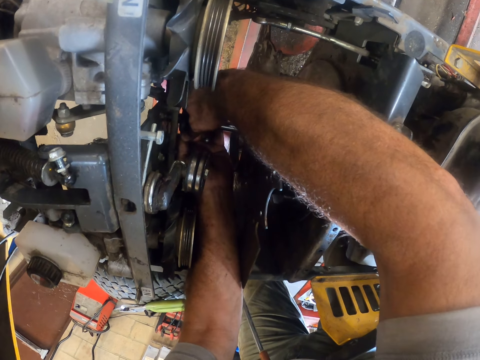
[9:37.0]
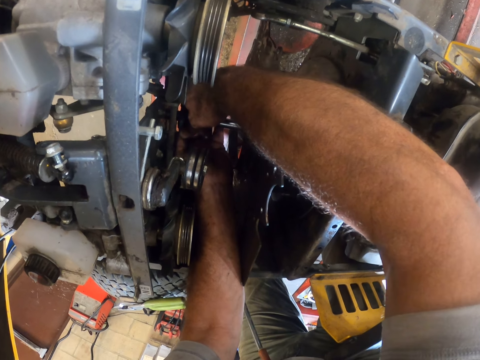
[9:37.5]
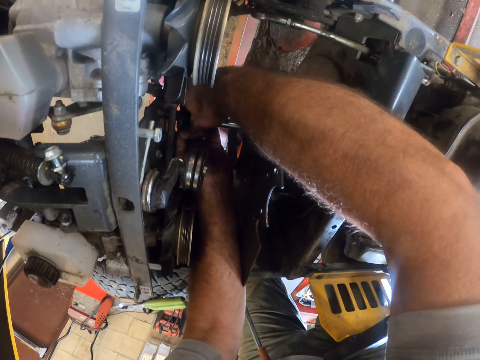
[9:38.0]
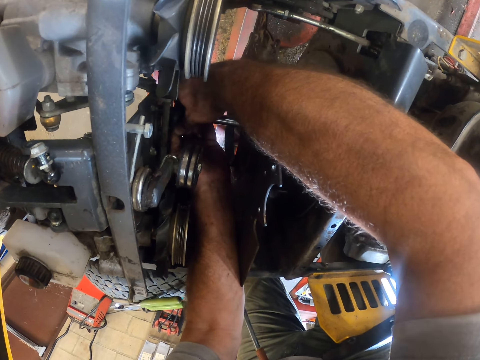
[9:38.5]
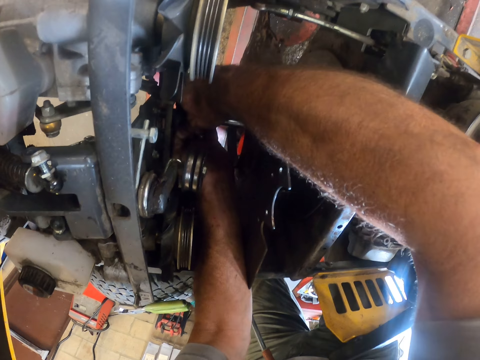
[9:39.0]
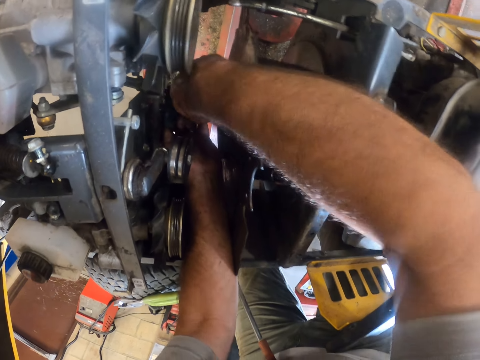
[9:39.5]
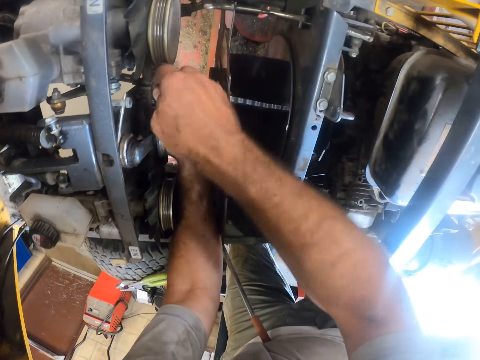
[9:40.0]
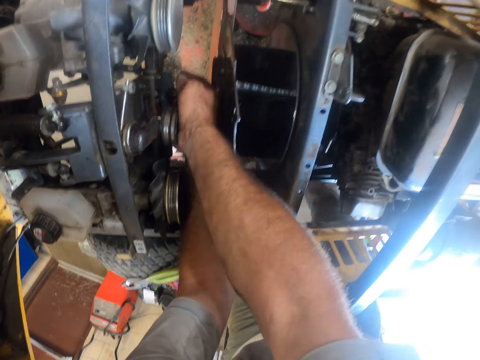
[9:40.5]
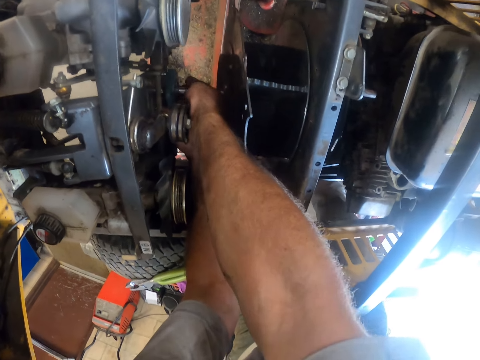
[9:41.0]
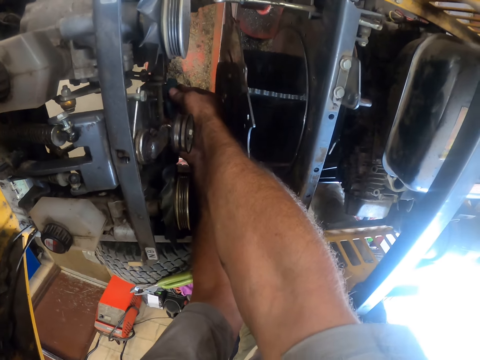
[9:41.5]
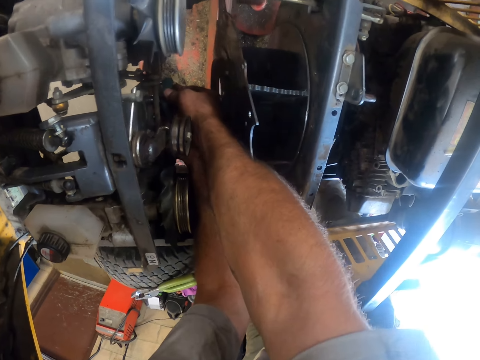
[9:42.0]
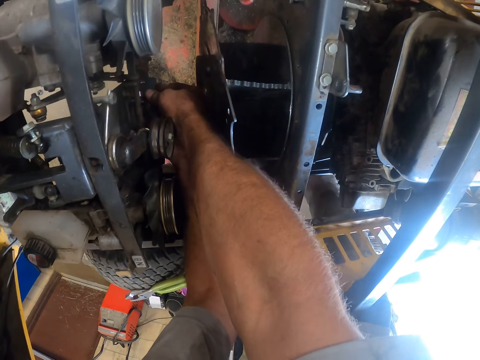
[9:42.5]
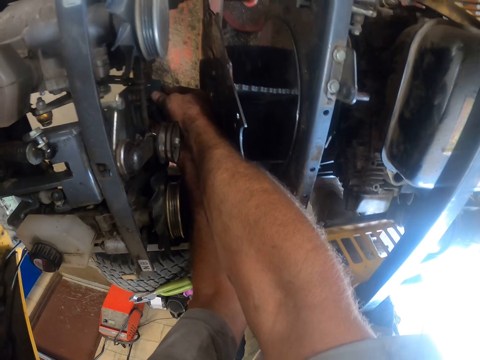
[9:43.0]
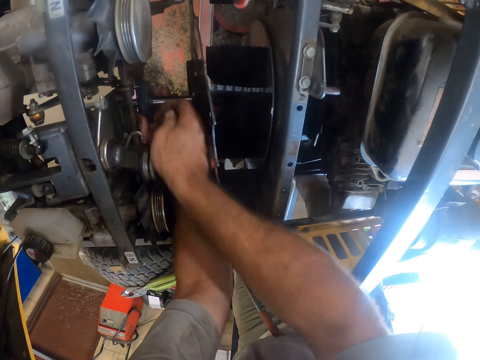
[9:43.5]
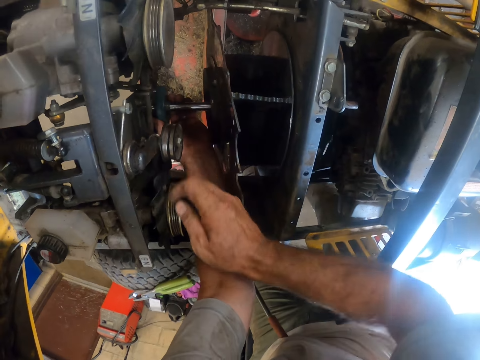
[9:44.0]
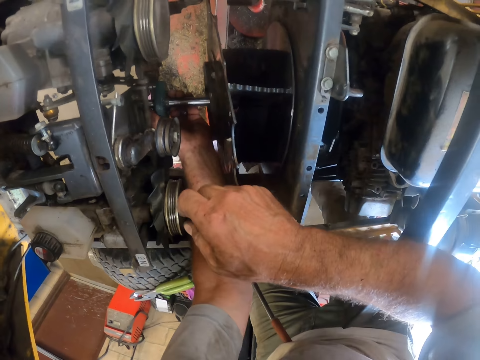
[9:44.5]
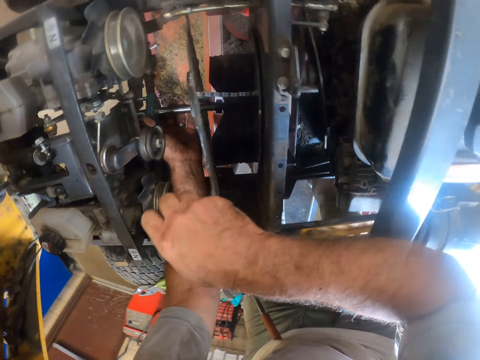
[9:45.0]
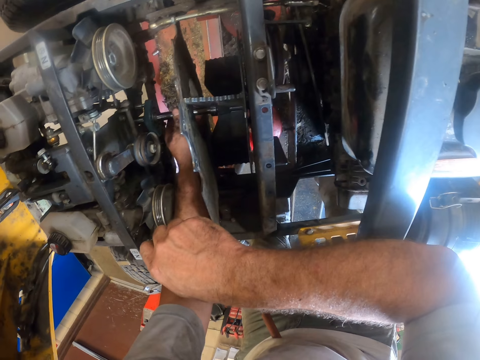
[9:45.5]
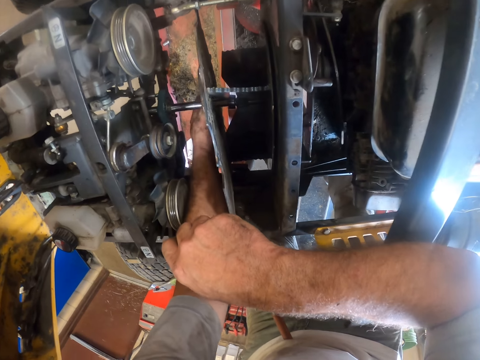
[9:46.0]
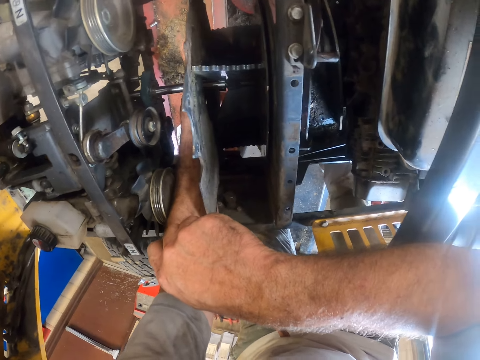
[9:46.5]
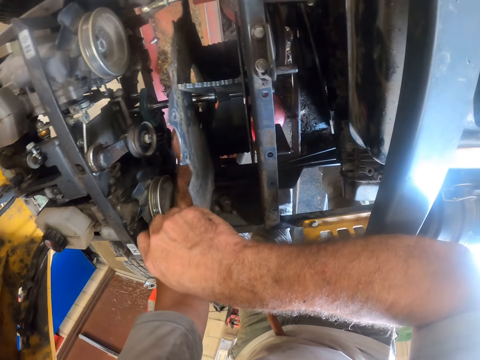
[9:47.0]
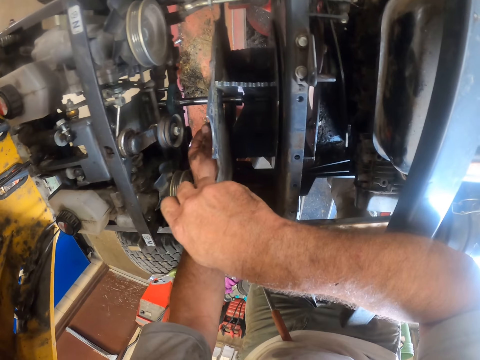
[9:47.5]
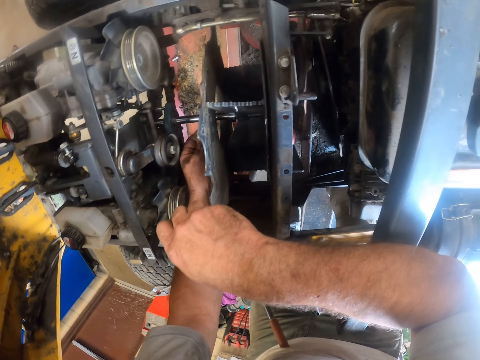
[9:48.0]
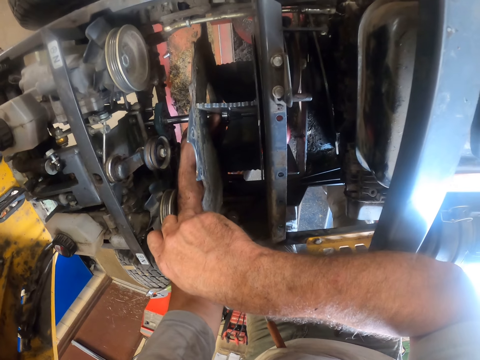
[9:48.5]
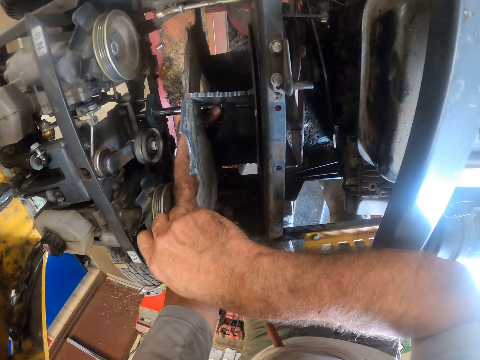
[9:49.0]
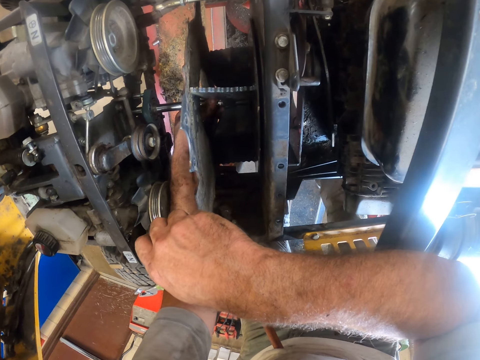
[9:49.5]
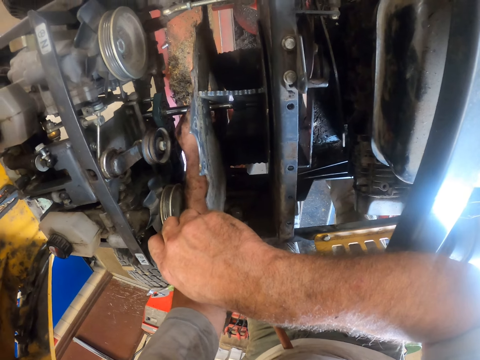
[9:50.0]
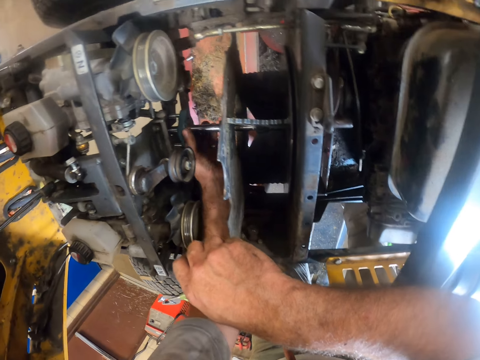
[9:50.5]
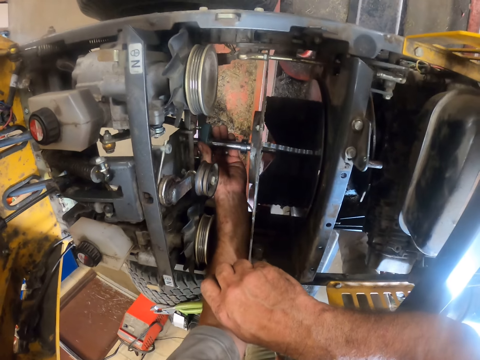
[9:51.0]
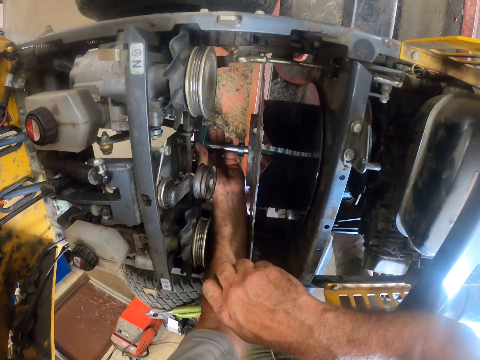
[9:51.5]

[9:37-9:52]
The camera wearer moves their right hand from the piece. They adjust the engine part with their left hand. They move their hand from the part. They adjust the engine part with their left hand.

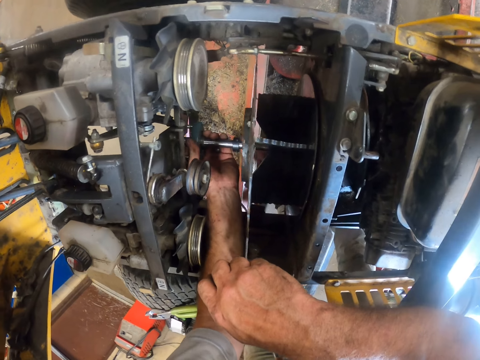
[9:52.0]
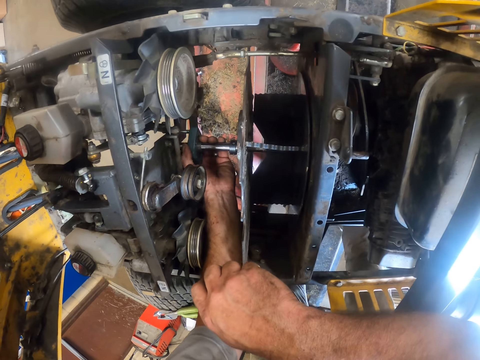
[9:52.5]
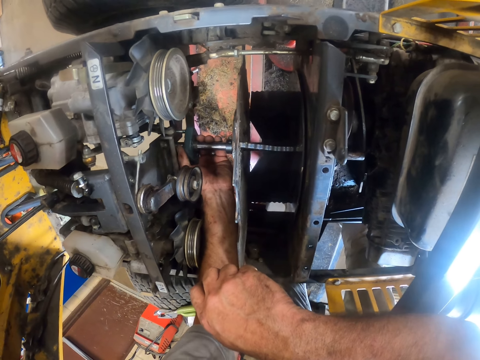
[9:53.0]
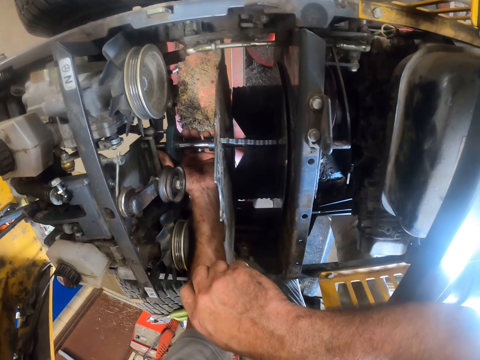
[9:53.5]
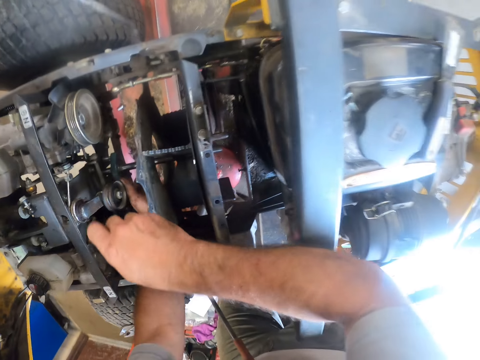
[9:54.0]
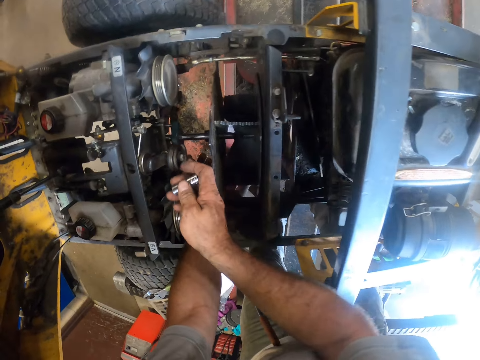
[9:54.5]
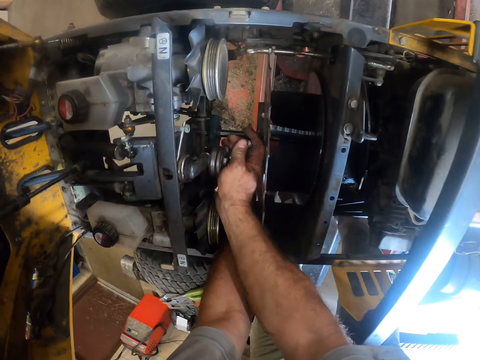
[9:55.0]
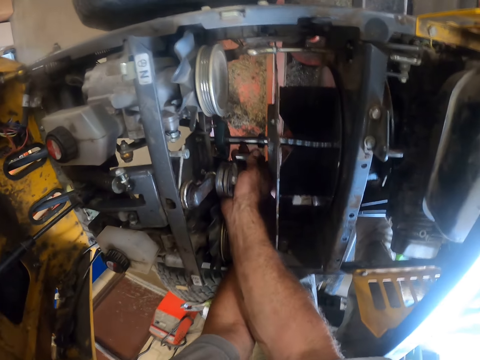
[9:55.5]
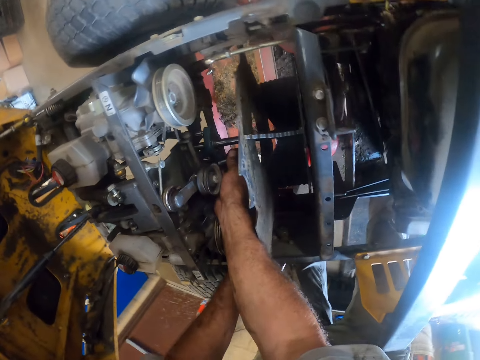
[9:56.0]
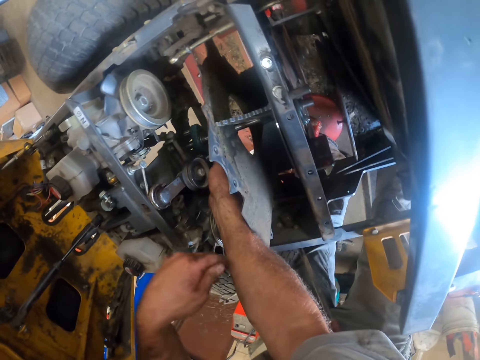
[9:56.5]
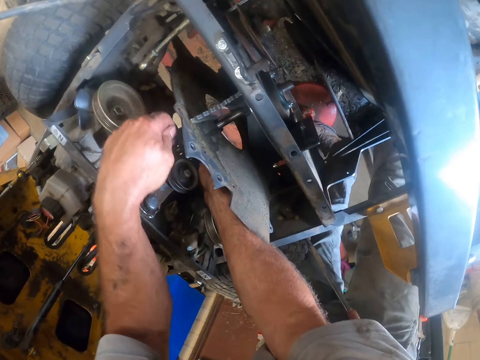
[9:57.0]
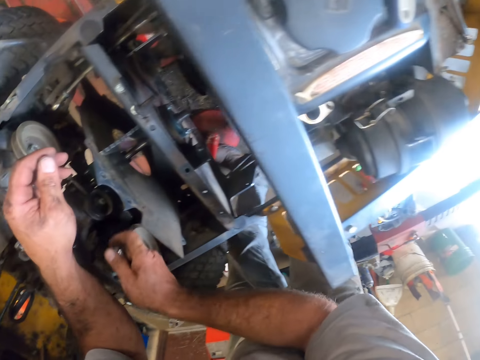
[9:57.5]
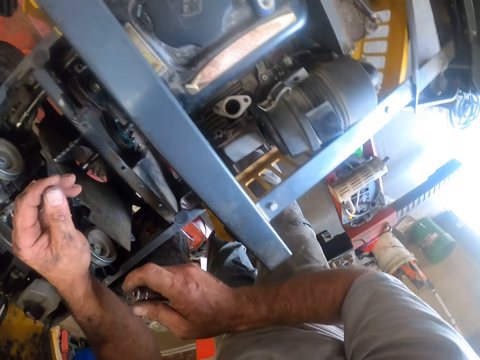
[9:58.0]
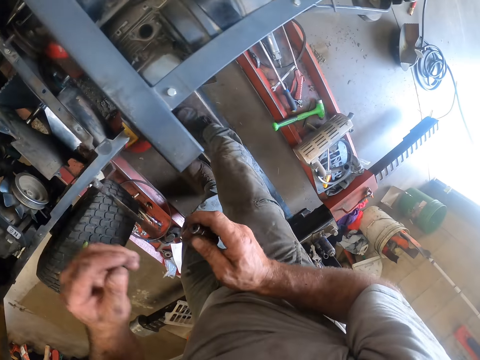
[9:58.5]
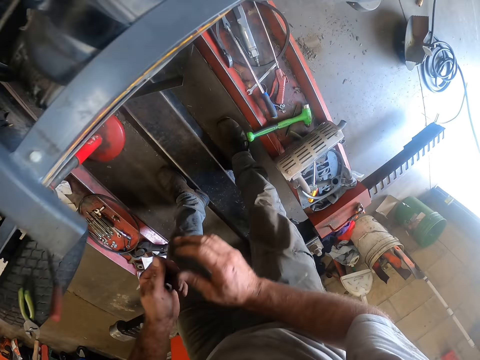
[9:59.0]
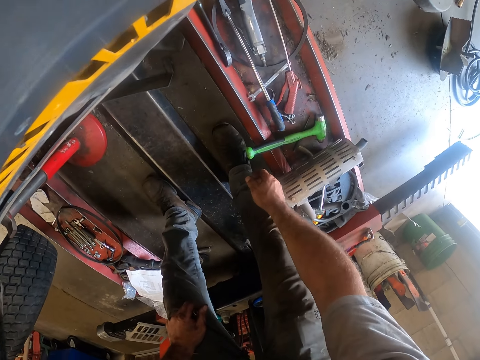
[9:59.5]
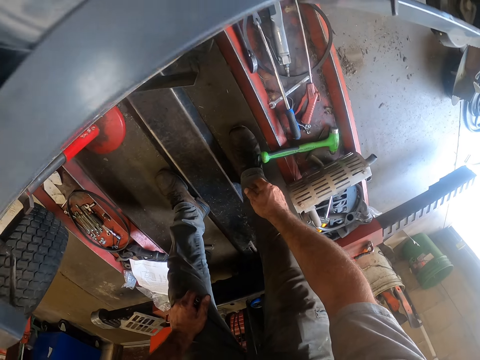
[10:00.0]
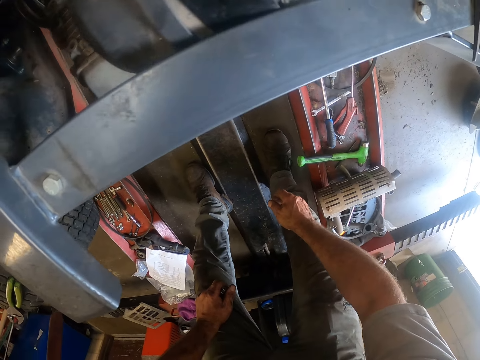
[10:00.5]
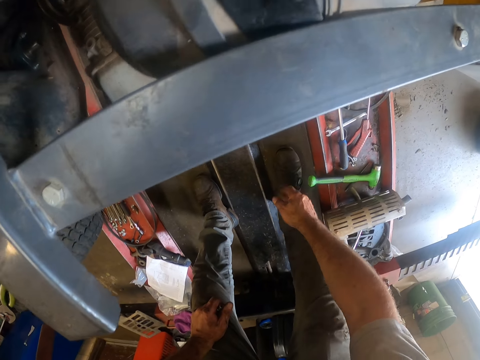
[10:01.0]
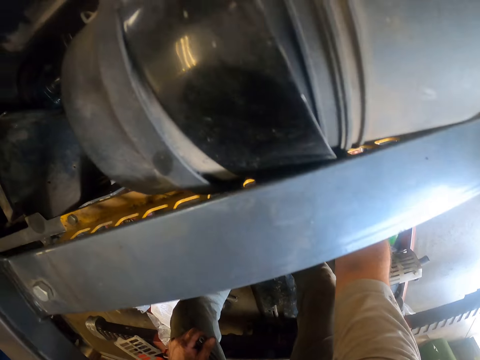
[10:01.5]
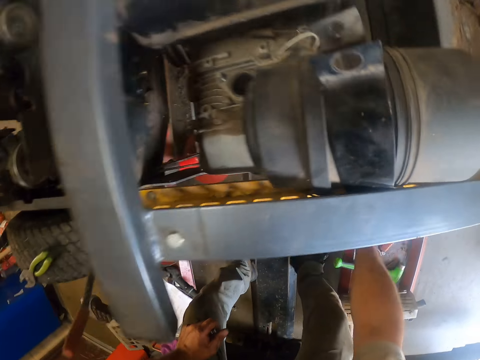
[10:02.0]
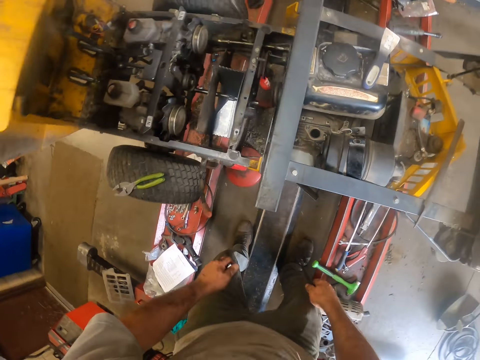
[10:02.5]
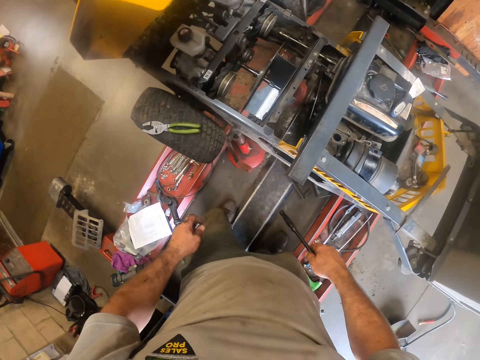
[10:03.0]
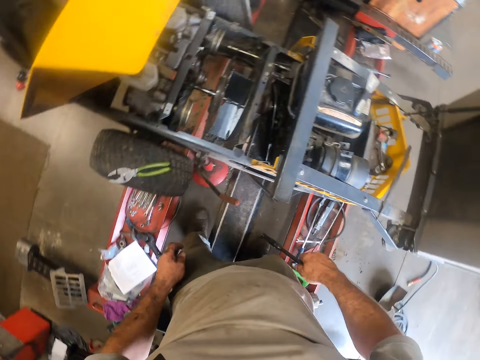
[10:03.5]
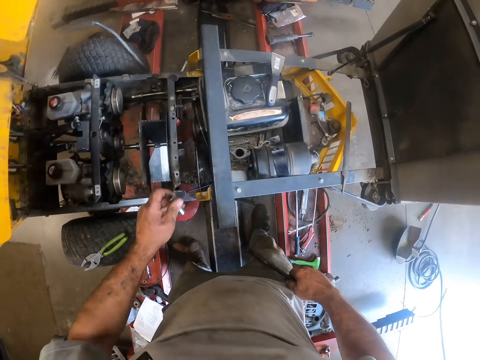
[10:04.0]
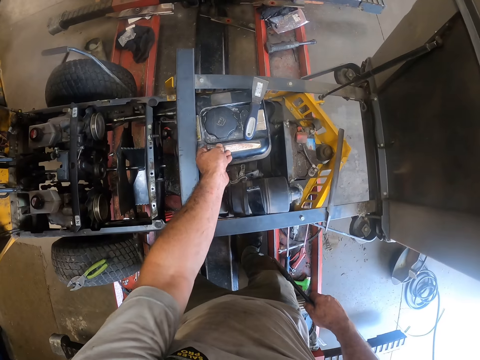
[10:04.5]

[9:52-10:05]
The camera wearer moves a hand from the engine part. They stretch the right hand with the ratchet socket to the engine part. They shift the left hand position on the engine. They move the hands from the engine. They shift the socket to the left hand. They bend on the car lift. They stare at the lift. They pick a spanner or steel from the mower worktable. They stand upright. They step closer to the tractor. They place the ratchet socket on the tractor.
